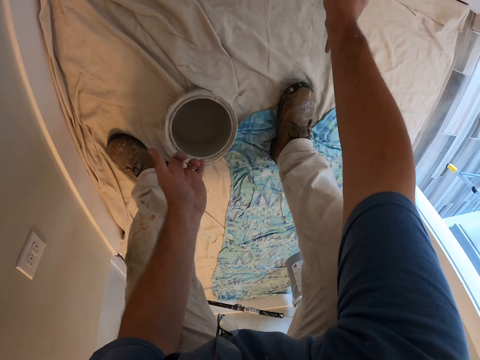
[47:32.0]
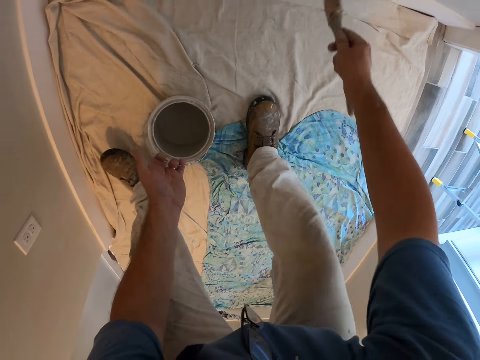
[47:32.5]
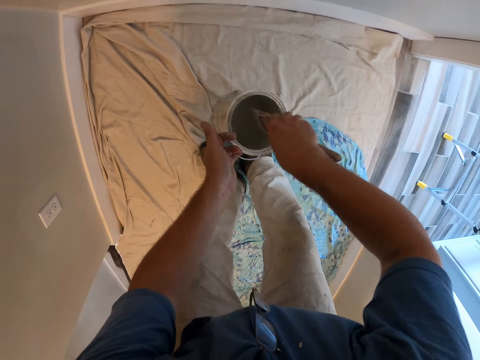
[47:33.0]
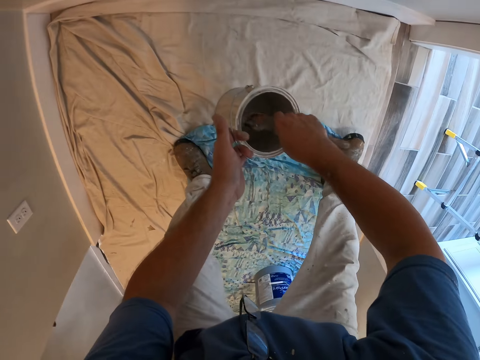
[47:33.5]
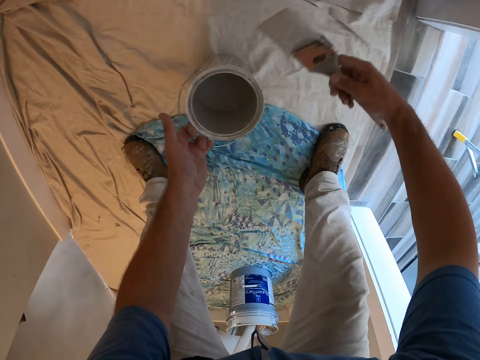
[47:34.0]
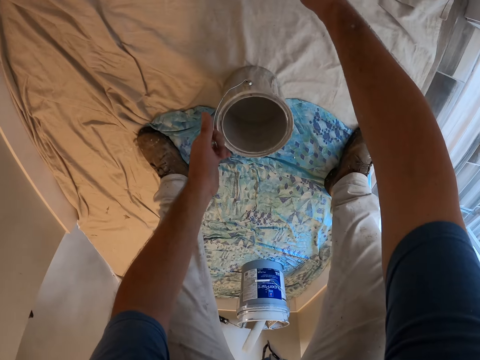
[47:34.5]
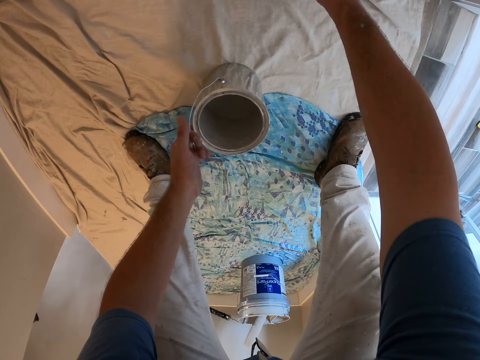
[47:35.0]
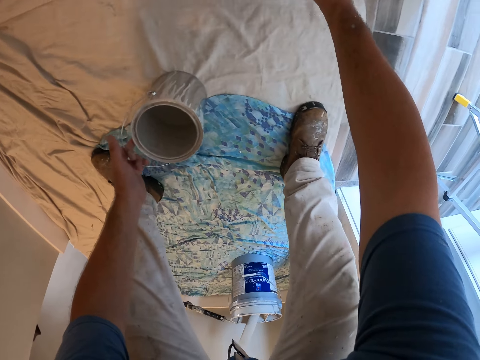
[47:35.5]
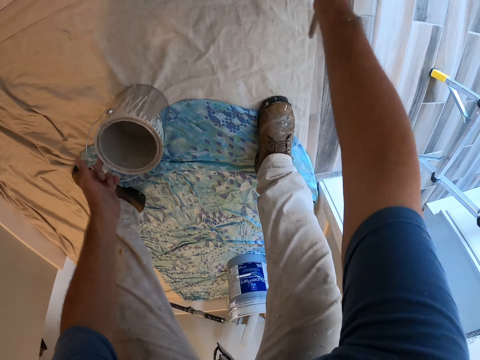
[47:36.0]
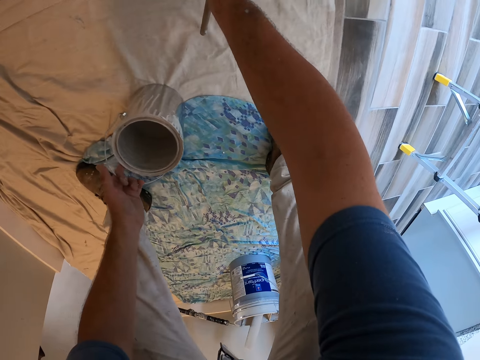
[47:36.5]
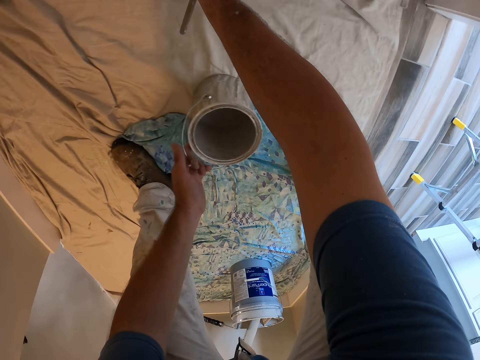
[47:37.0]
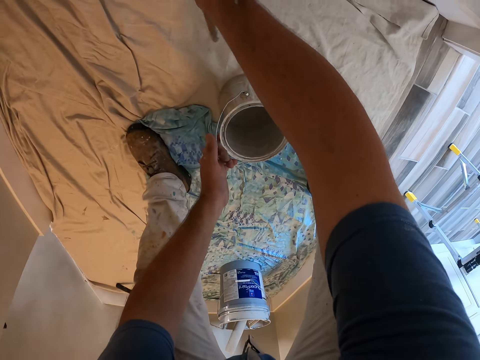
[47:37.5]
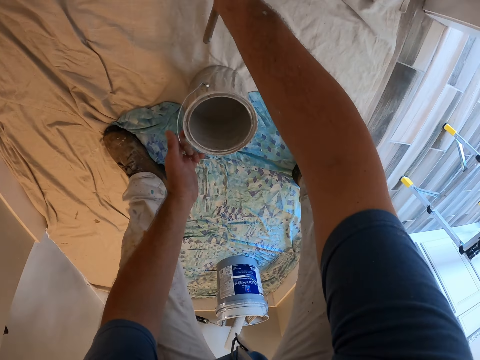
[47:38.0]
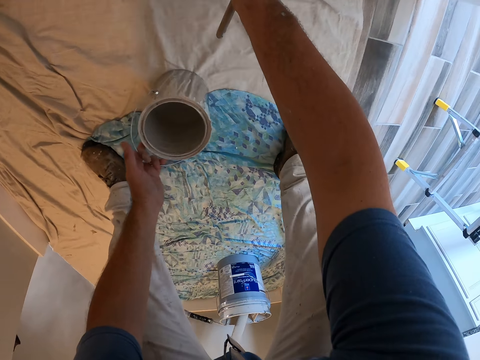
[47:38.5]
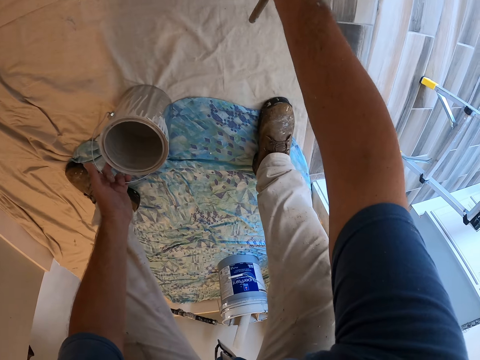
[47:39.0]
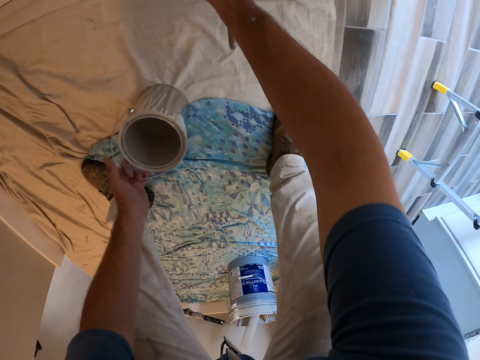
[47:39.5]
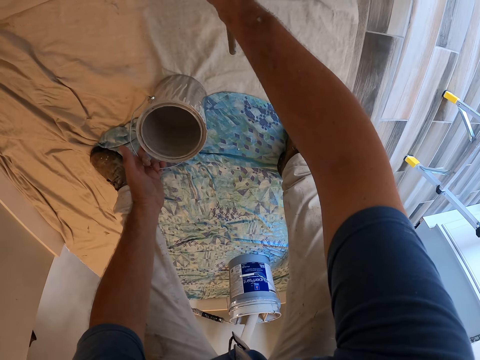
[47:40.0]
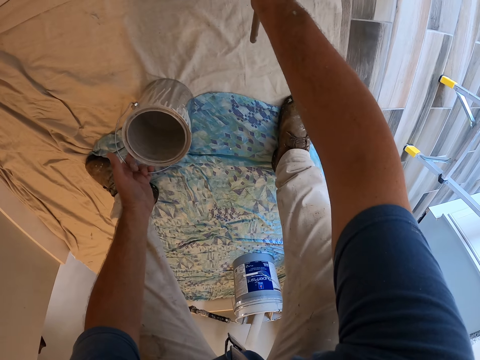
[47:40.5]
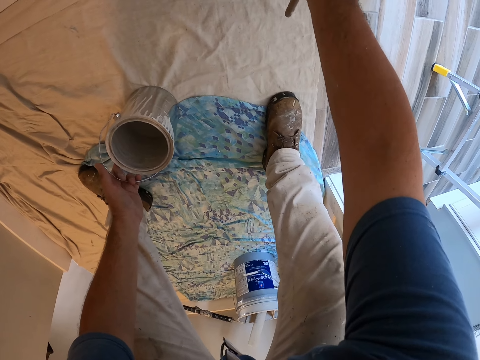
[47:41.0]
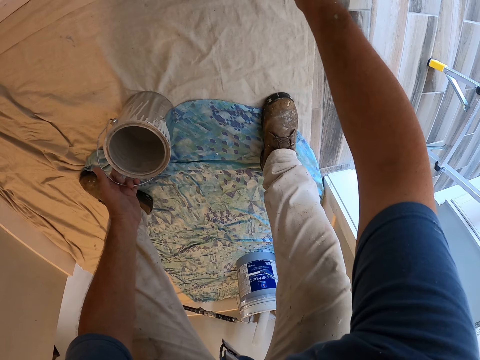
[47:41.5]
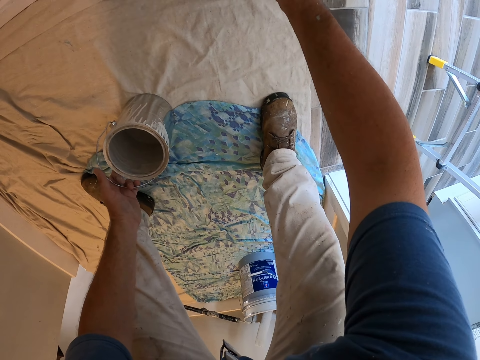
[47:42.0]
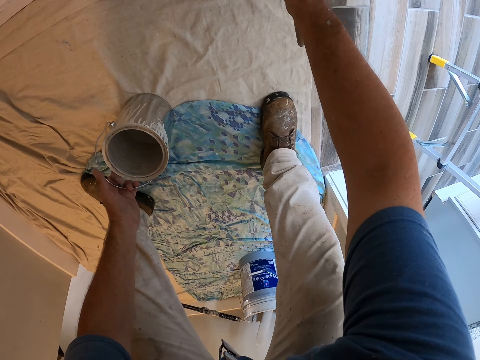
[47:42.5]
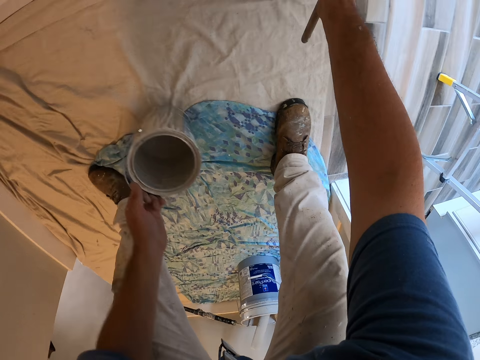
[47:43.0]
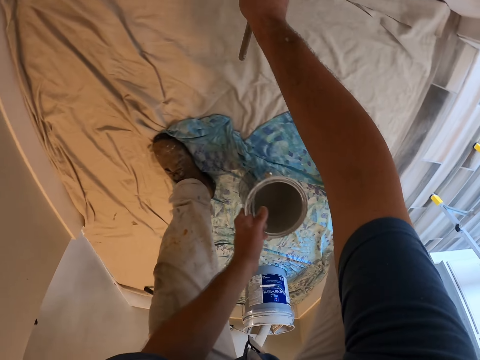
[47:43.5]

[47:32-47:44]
The camera wearer dips the brush in paint from the paint container. They paint the wall of the room with the paint brush.

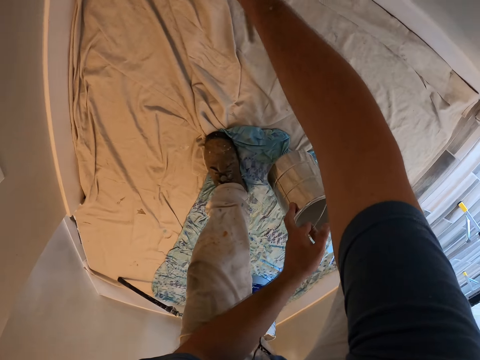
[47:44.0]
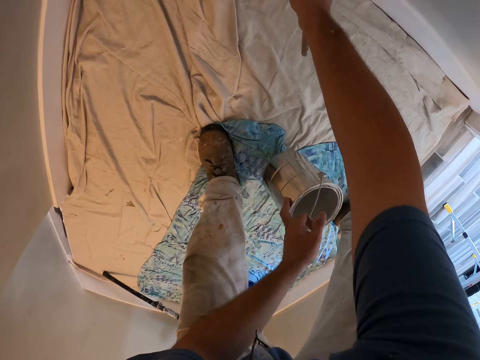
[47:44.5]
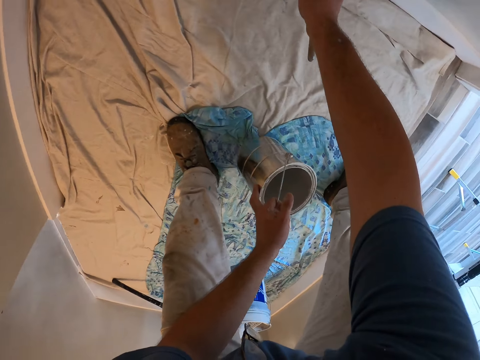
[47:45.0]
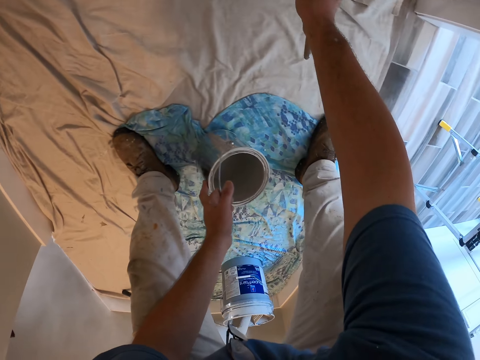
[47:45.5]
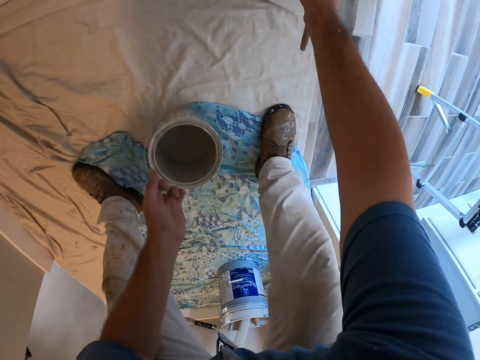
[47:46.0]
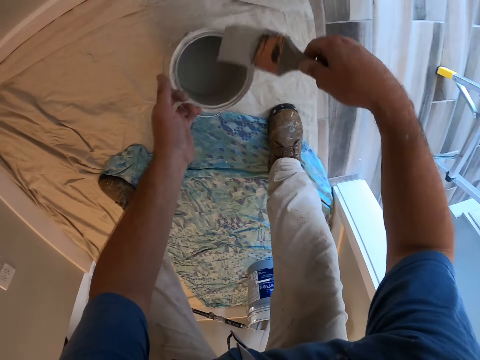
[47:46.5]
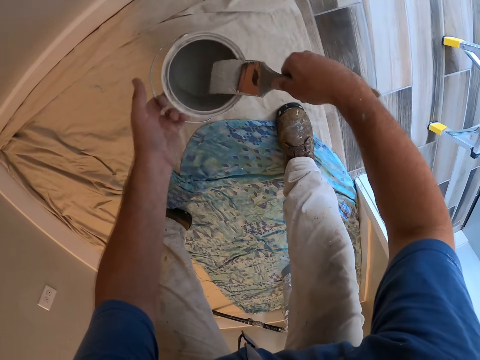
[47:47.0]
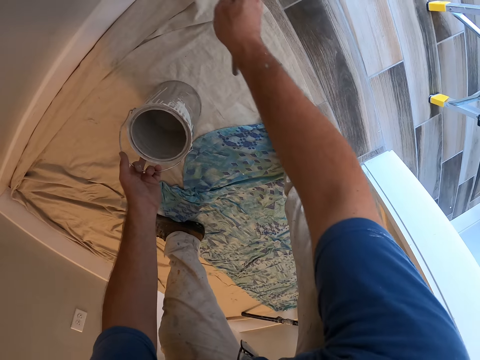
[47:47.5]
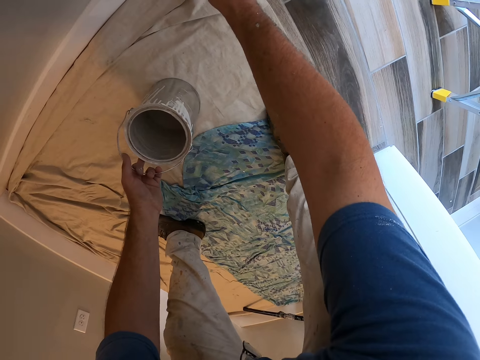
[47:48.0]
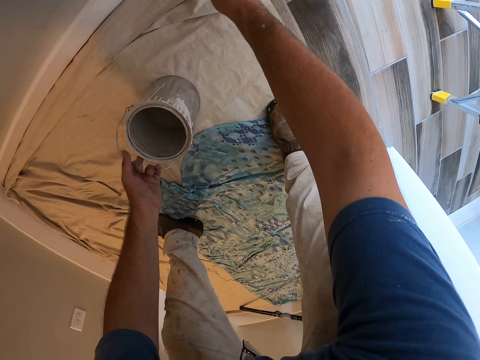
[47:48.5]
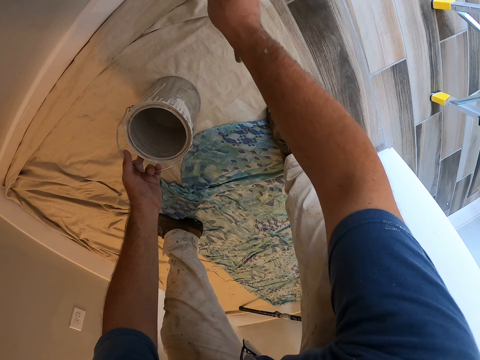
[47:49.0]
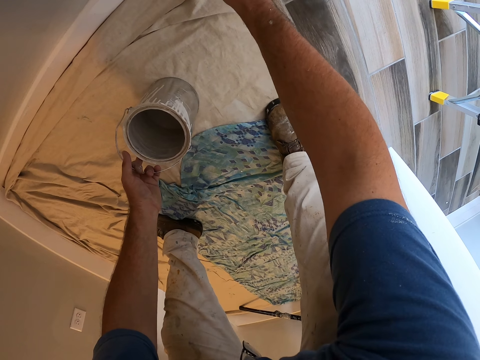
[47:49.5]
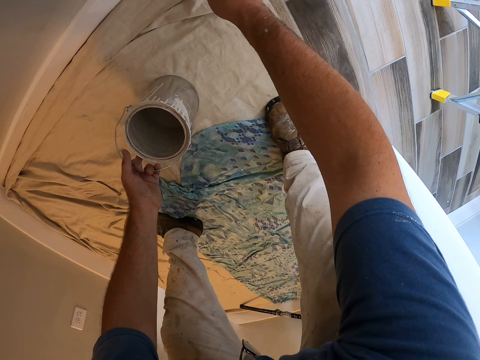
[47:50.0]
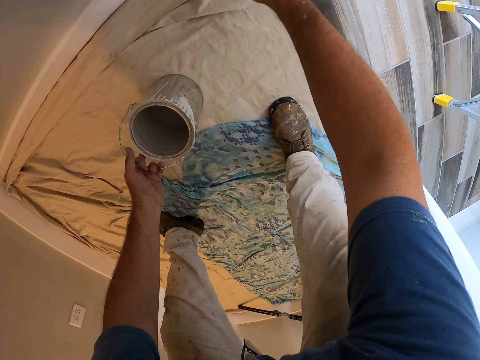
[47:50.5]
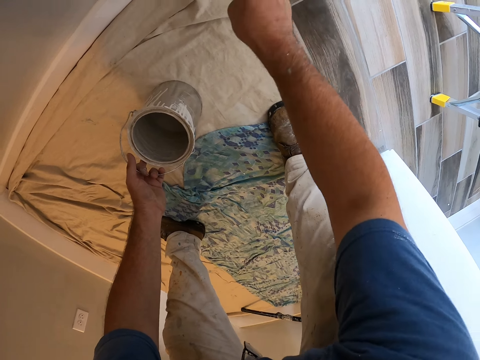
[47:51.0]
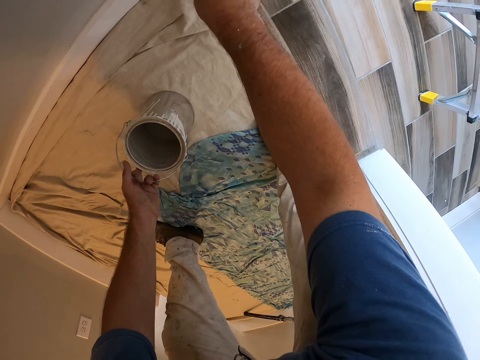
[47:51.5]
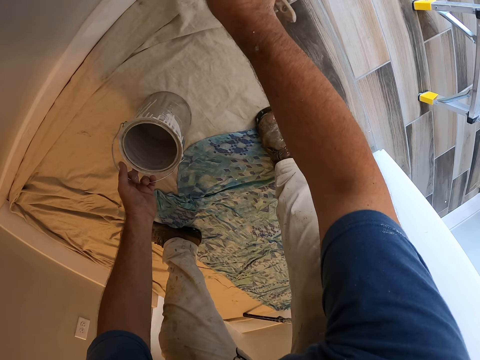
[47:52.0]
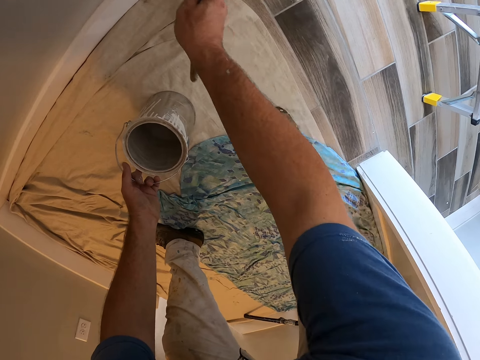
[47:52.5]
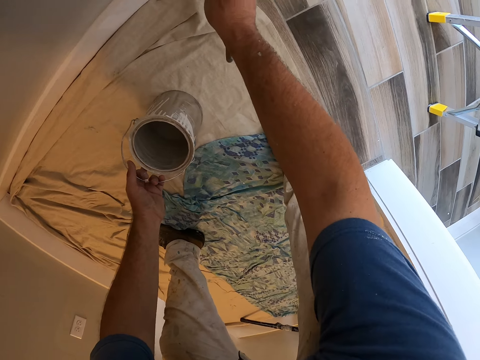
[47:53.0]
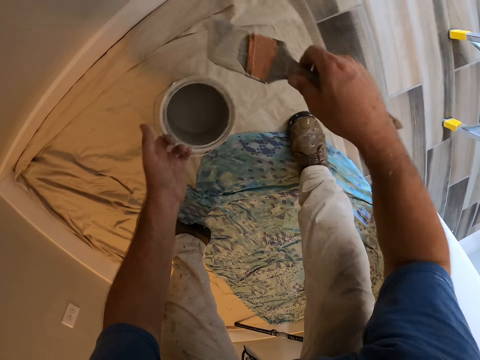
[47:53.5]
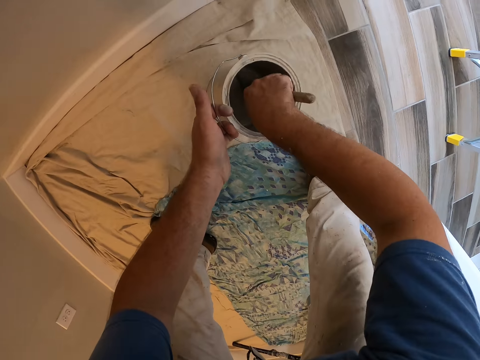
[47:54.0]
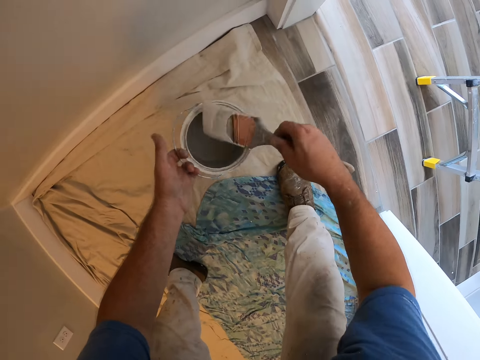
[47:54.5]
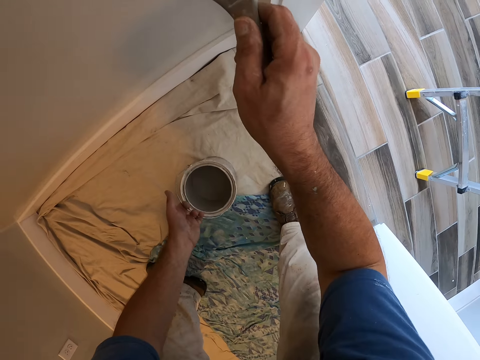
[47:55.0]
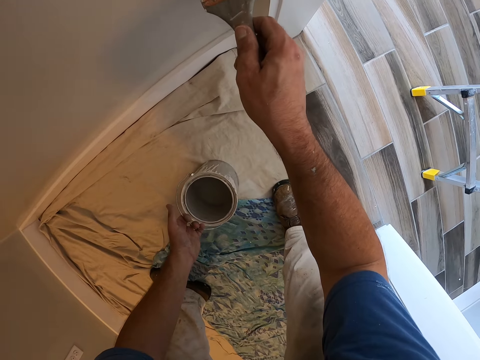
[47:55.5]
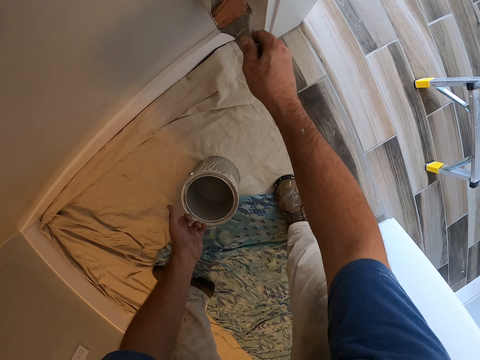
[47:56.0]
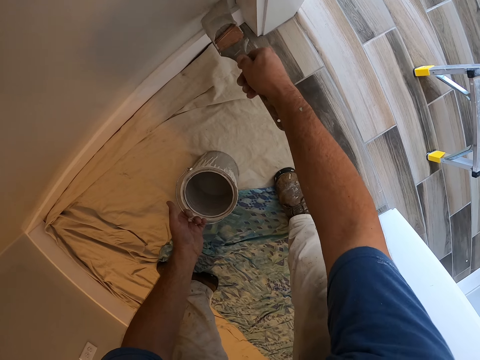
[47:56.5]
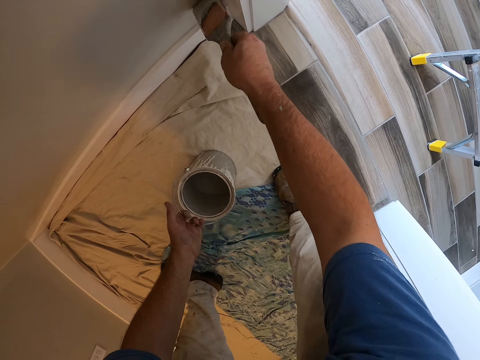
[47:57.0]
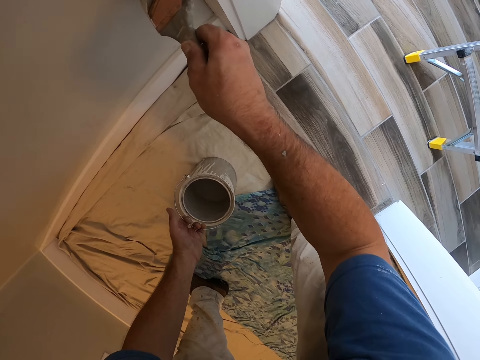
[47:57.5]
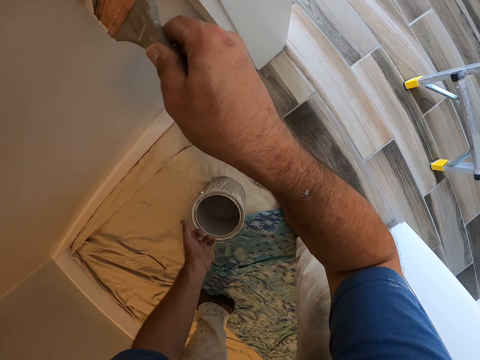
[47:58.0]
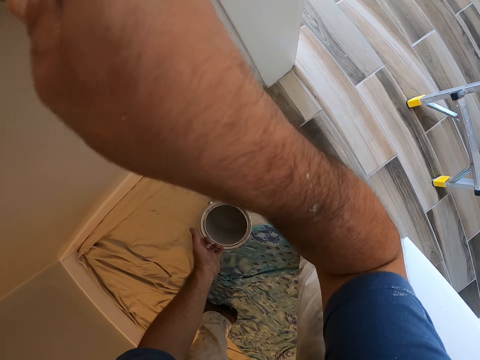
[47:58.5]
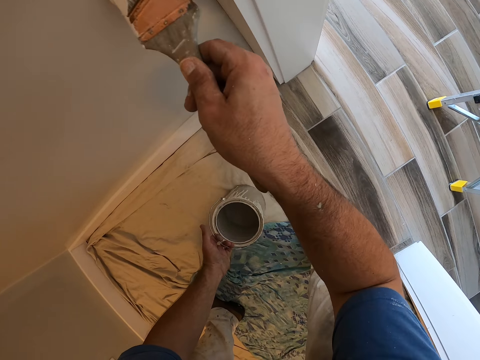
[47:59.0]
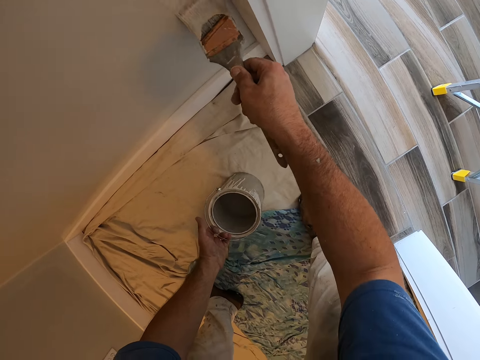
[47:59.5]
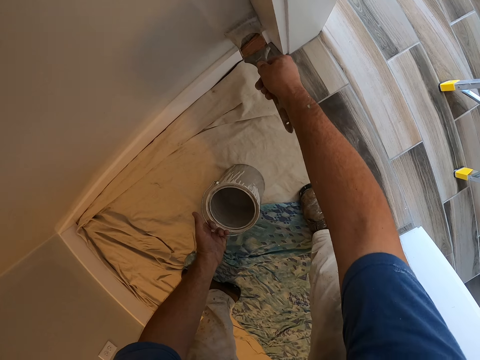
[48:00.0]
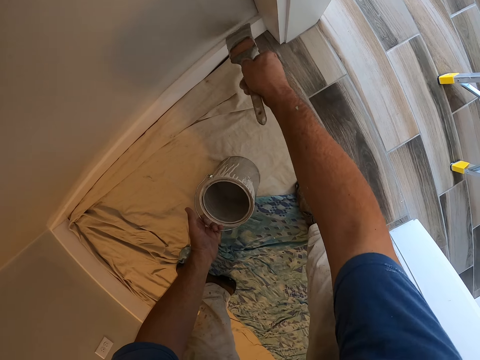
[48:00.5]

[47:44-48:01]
The camera wearer dips the brush in paint from the paint container. They paint the wall of the room with the paint brush. They dip the brush in paint from the paint container again and paint the wall of the room with the paint brush again.
